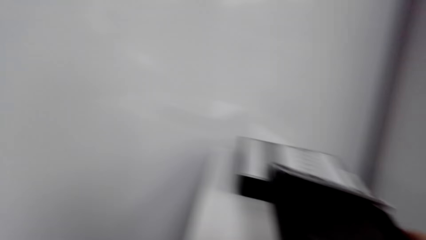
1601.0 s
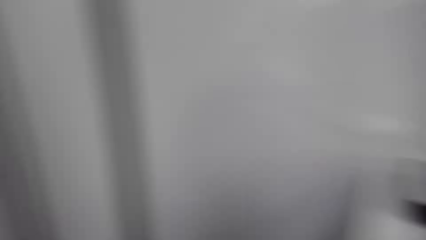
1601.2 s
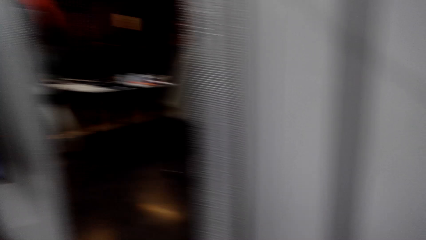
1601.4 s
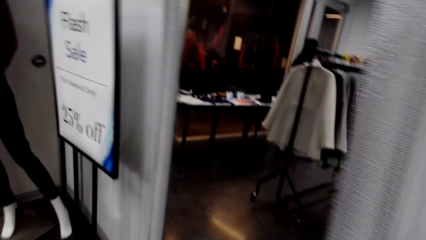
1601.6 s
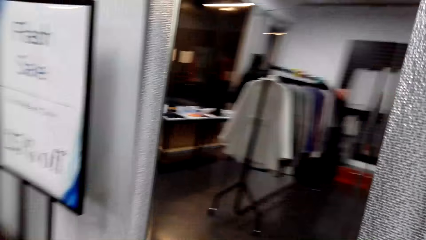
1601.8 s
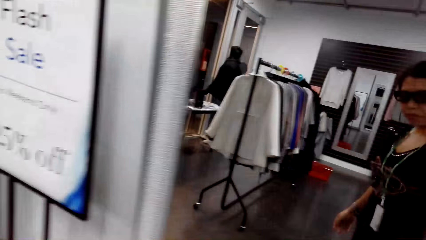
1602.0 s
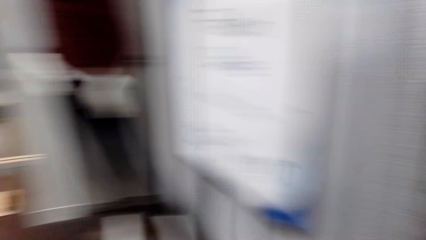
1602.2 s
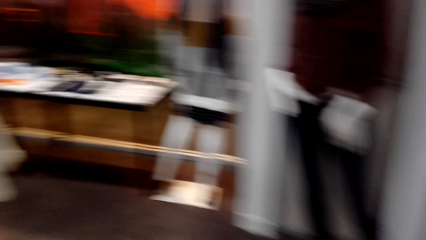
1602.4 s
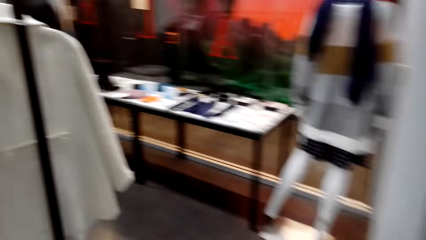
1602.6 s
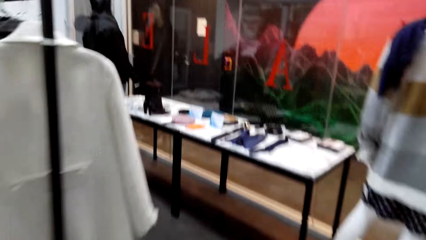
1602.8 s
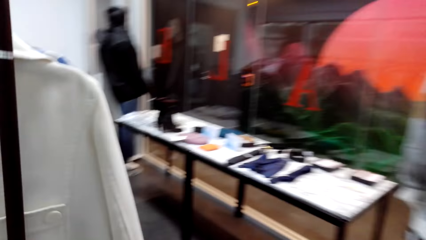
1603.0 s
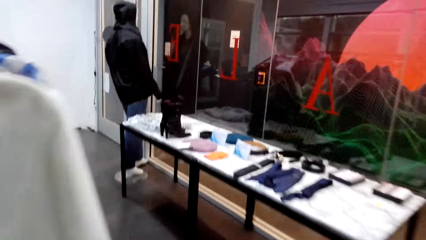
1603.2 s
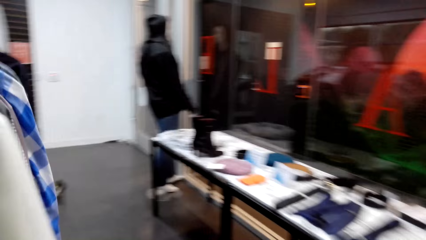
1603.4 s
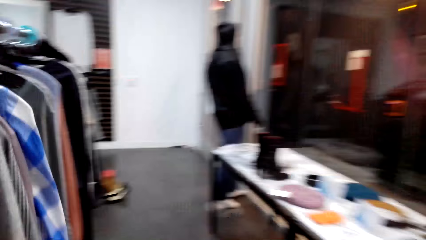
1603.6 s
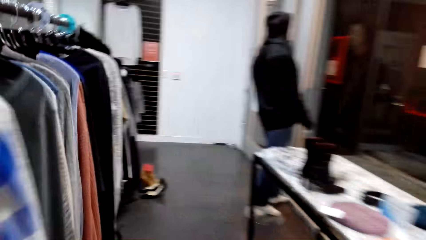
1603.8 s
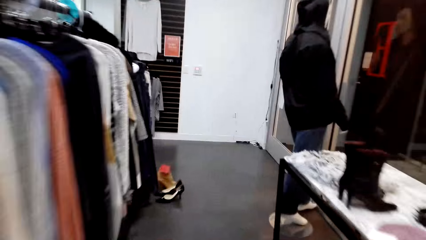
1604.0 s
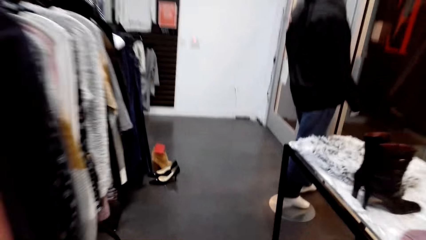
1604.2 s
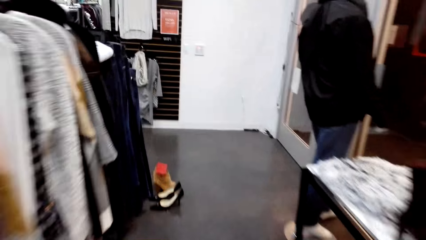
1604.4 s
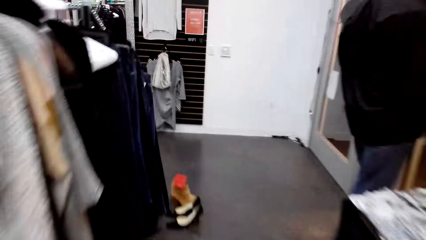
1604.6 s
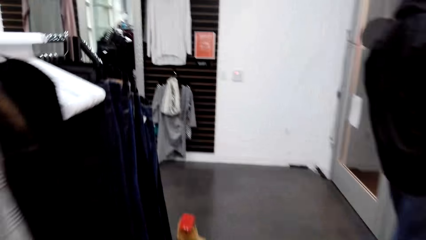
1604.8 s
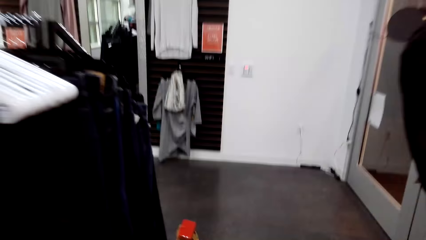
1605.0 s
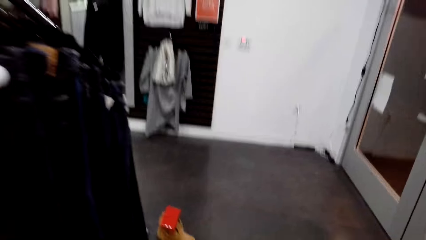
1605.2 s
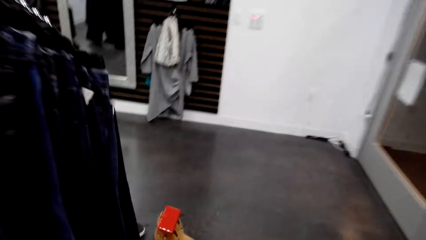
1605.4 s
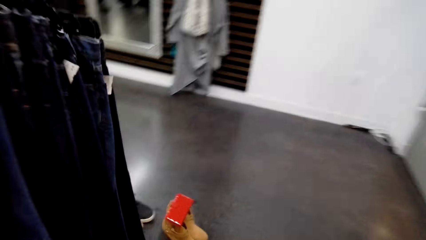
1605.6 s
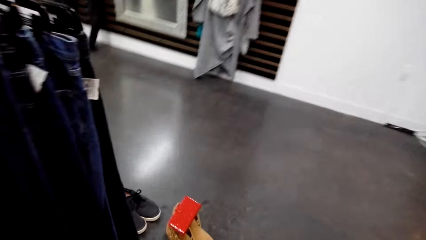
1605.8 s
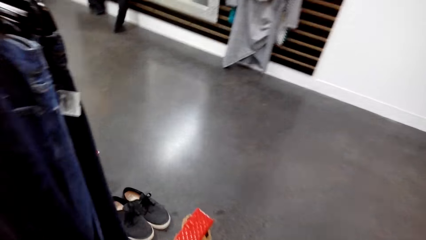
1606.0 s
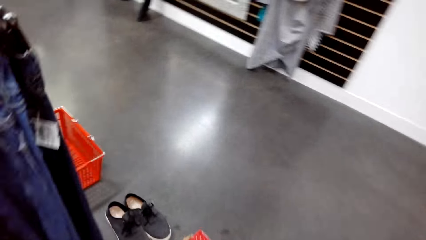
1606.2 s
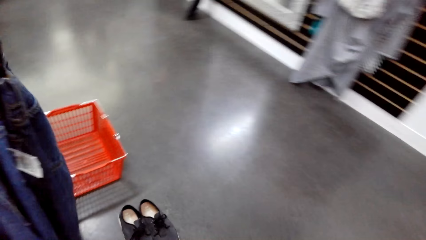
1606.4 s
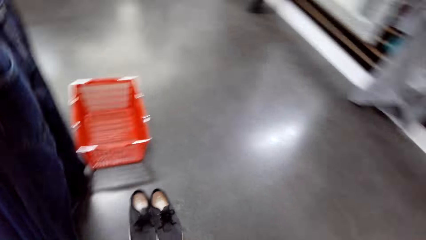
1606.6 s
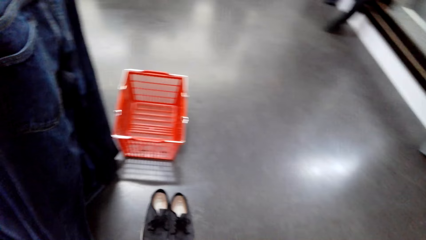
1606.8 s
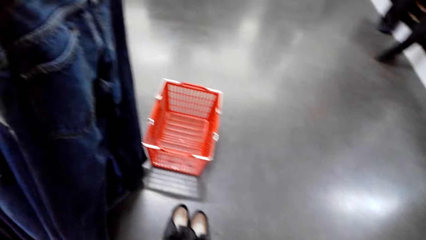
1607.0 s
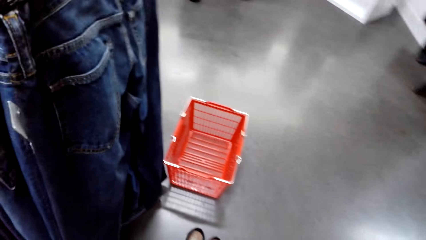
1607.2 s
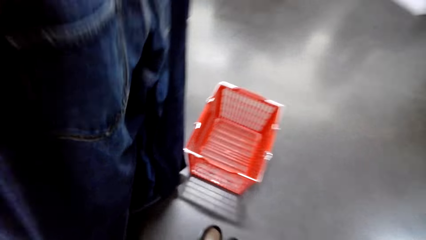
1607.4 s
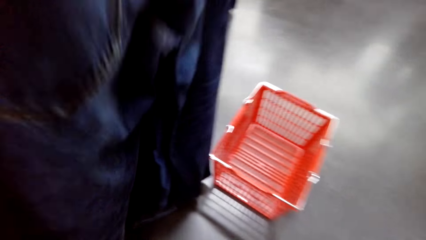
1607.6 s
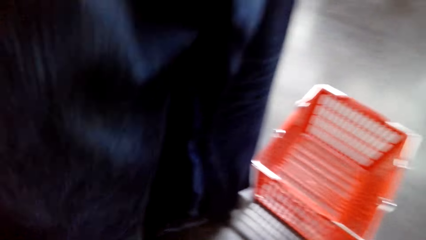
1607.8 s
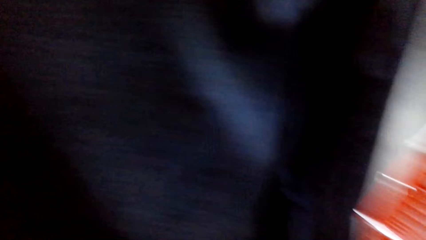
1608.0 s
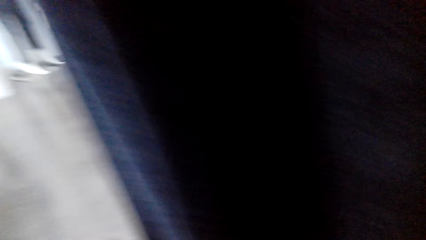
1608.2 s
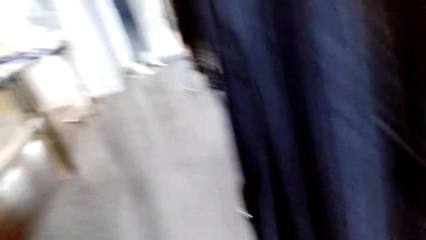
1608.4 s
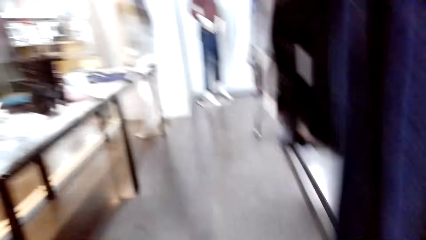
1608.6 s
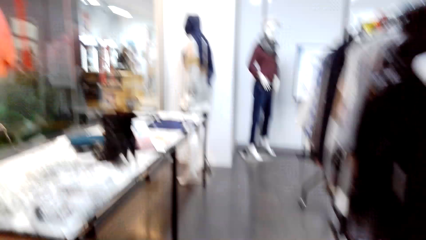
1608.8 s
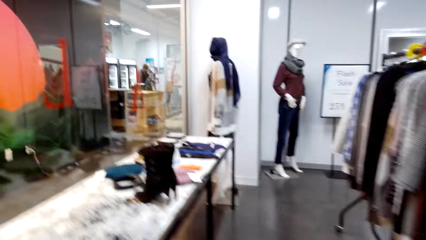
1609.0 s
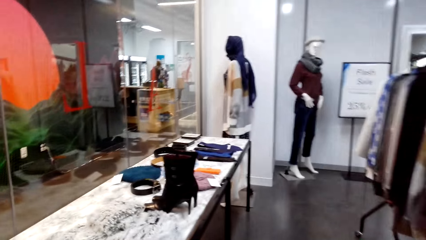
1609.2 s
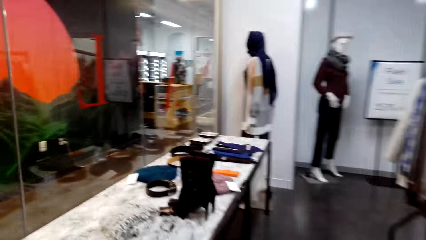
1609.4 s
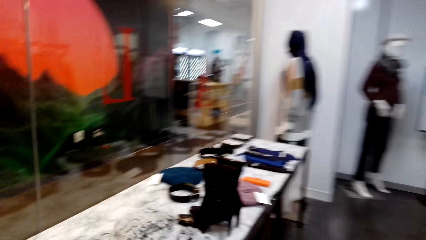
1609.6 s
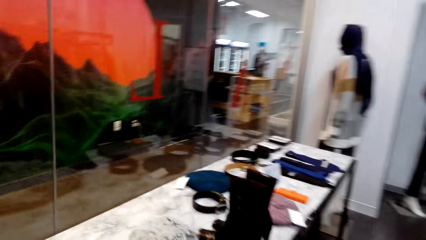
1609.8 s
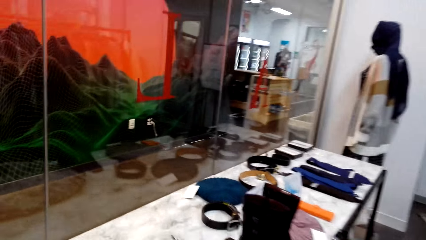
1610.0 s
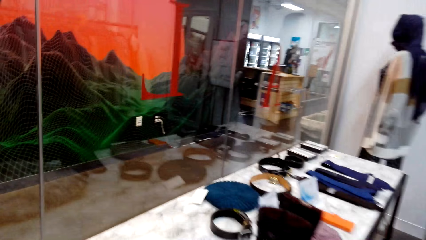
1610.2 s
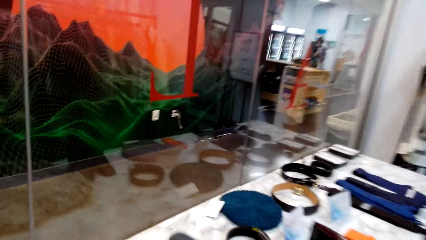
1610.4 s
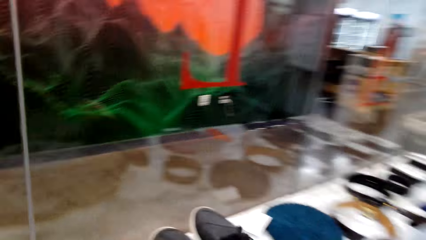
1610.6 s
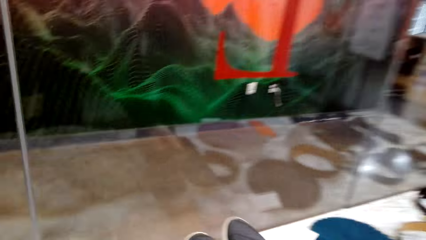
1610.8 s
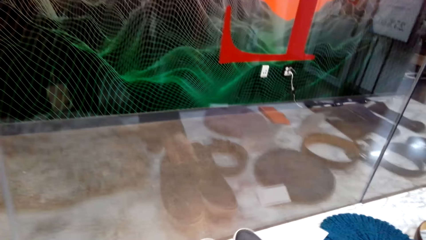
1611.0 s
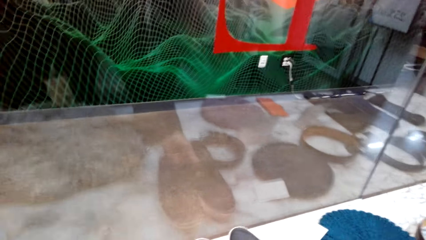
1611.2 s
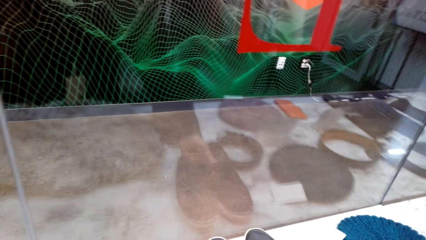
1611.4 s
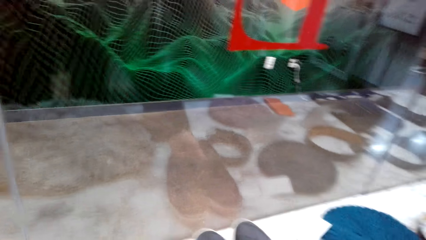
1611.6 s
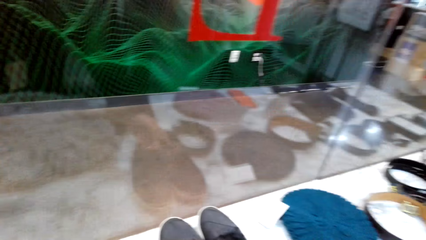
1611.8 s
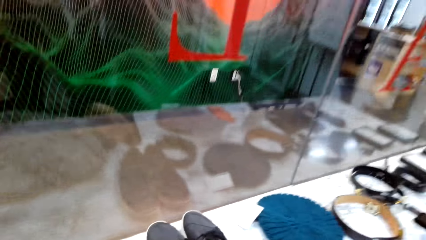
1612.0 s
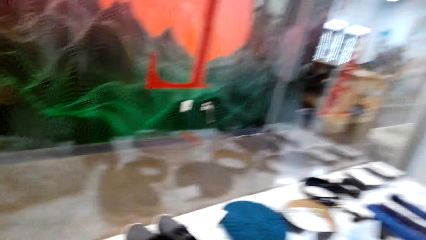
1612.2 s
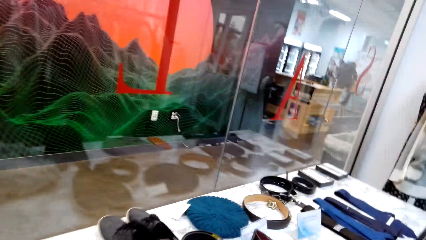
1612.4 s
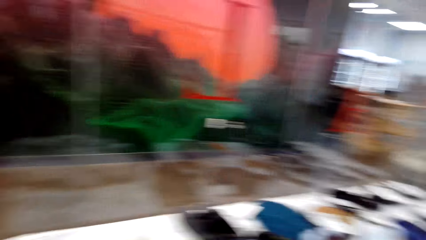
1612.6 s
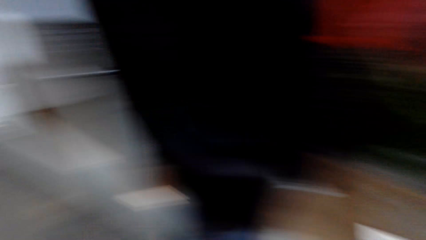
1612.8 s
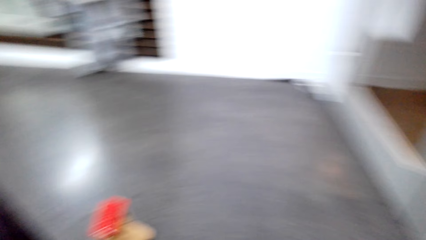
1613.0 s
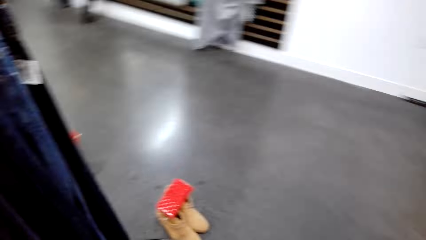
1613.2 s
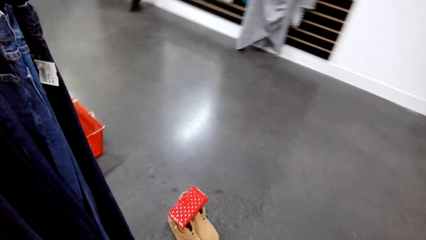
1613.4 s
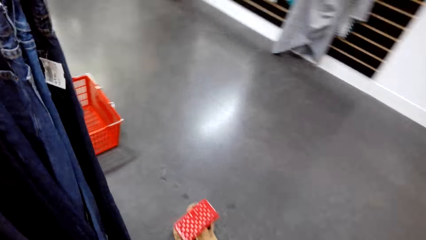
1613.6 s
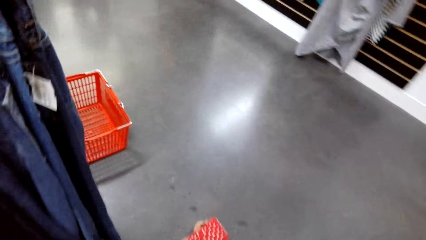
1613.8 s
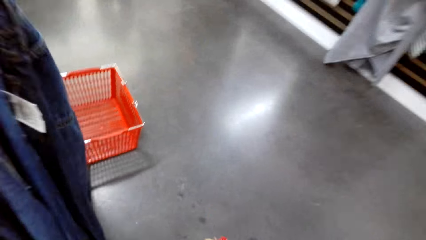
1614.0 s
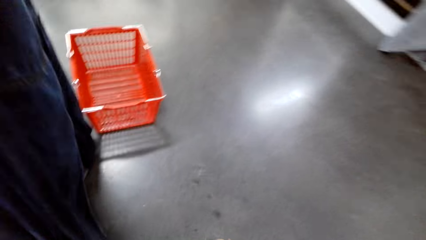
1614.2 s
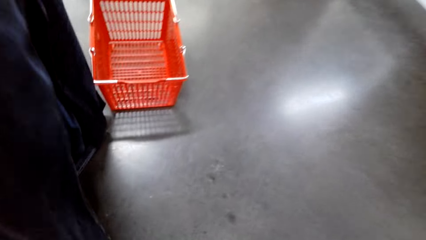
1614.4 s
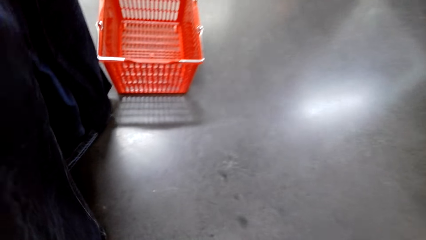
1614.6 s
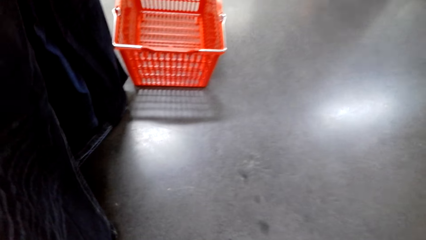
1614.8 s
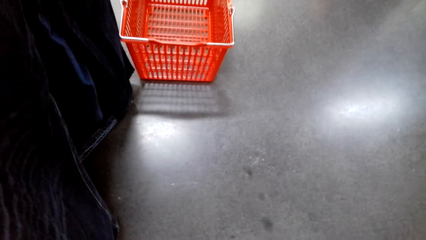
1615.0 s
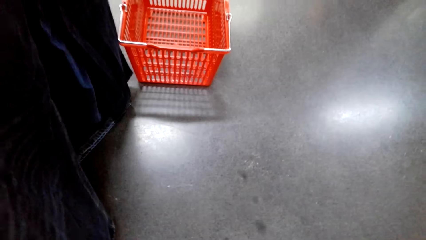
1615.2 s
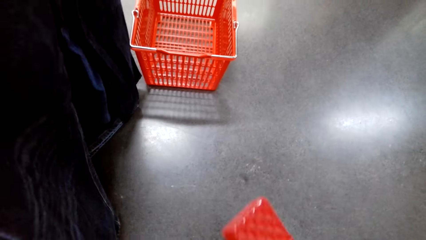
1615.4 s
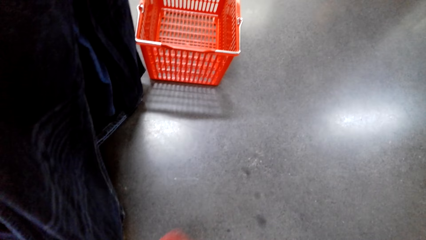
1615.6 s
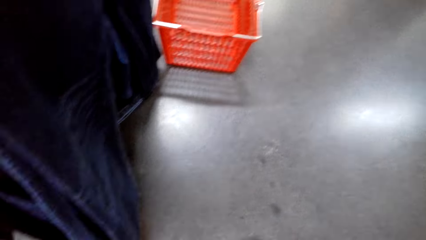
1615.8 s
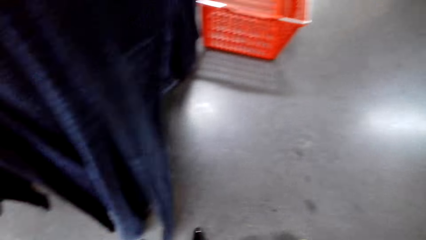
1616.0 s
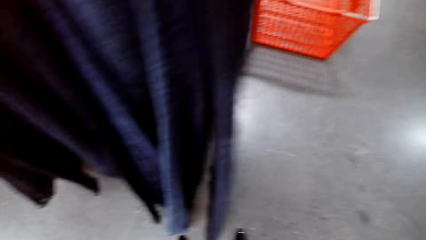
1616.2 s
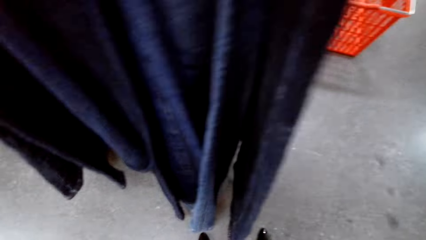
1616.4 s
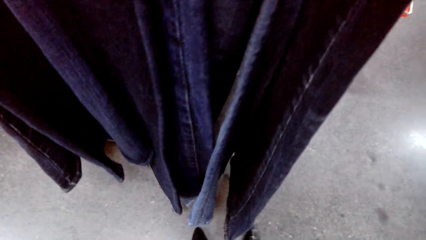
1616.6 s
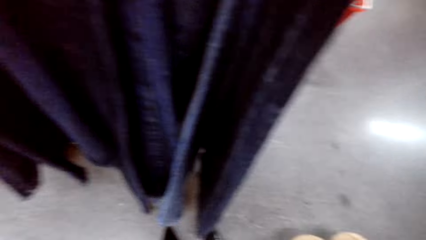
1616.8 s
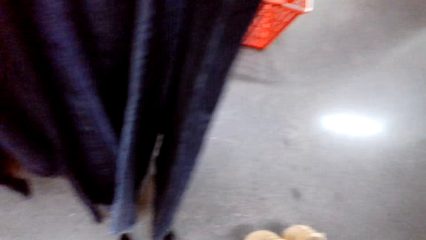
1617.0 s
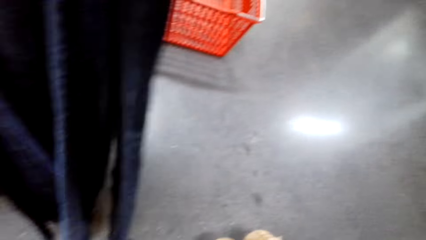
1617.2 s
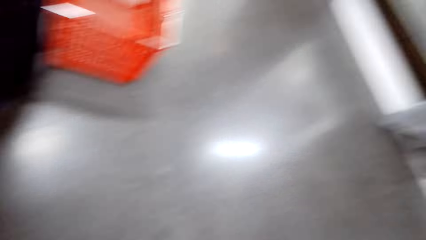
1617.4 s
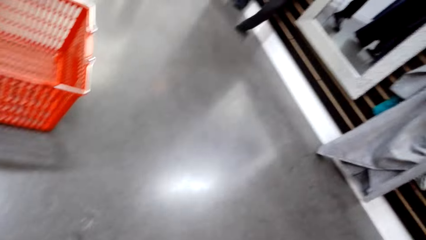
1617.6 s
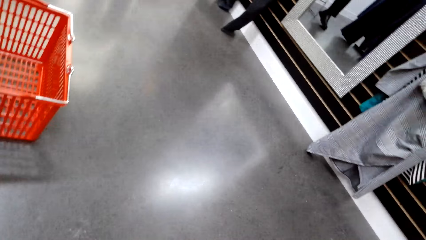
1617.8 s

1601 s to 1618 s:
The camera wearer puts something on top of the timber. They walk around the shop. They pick up shoes from the floor. They walk around the shop. They put the shoes on the table. They walk around the shop. They stare at something on the hand. They pick up something on the floor. They walk around the shop.
